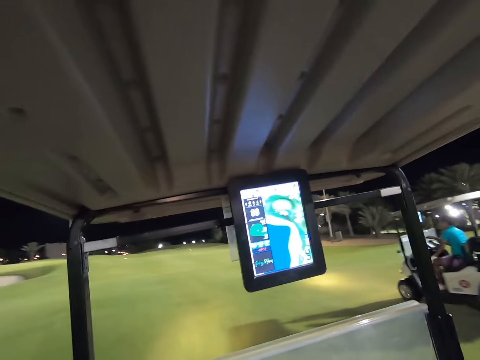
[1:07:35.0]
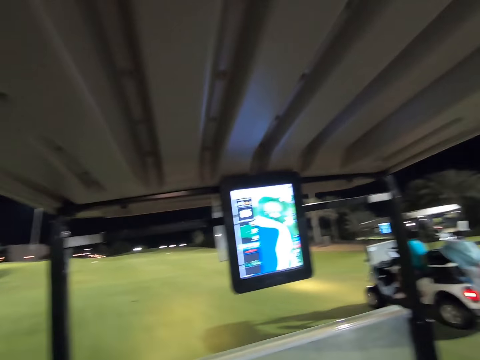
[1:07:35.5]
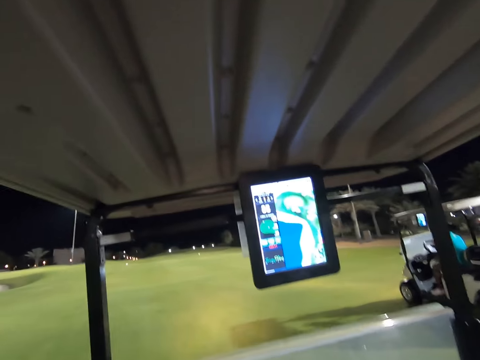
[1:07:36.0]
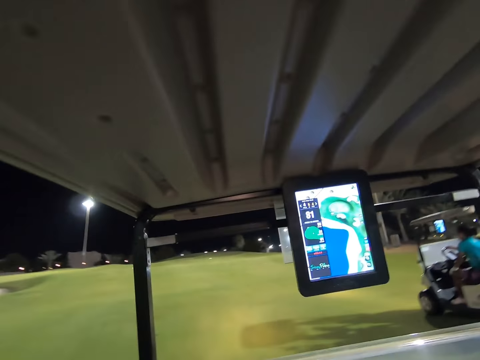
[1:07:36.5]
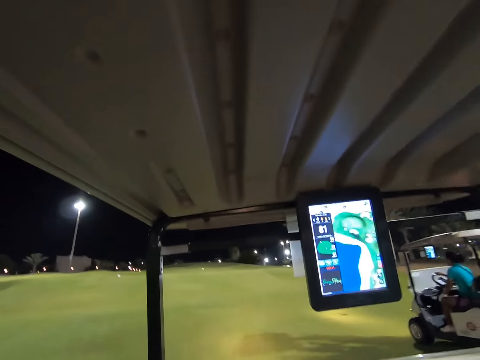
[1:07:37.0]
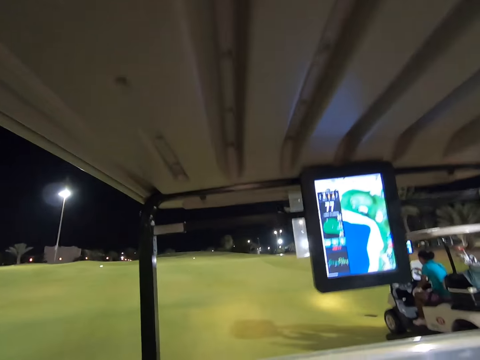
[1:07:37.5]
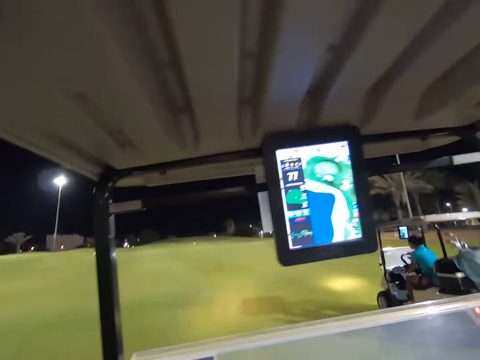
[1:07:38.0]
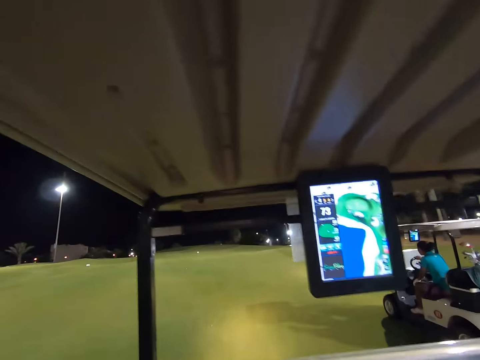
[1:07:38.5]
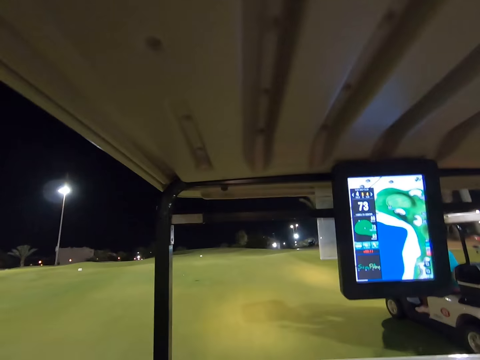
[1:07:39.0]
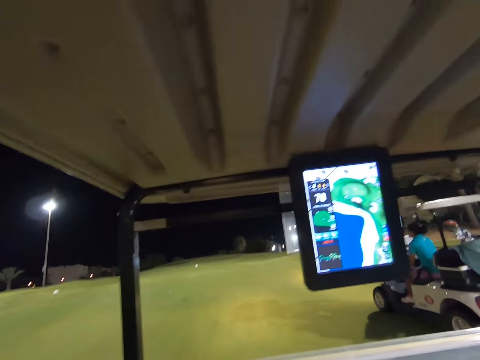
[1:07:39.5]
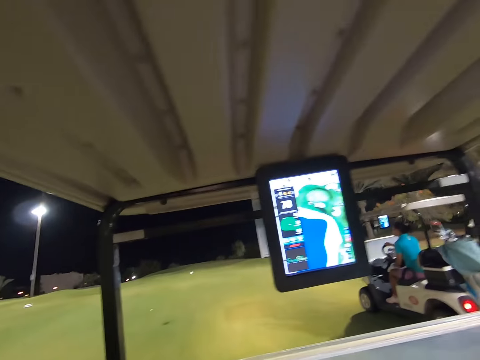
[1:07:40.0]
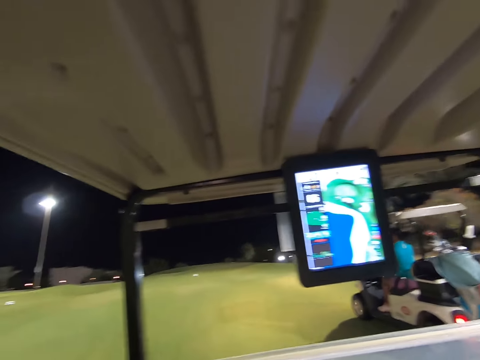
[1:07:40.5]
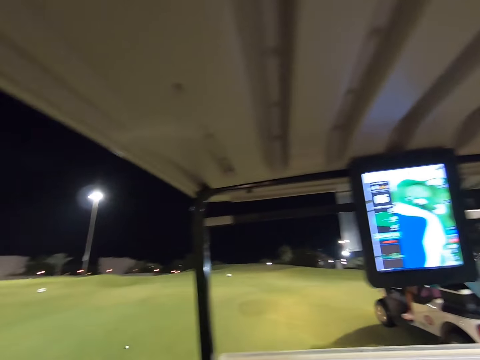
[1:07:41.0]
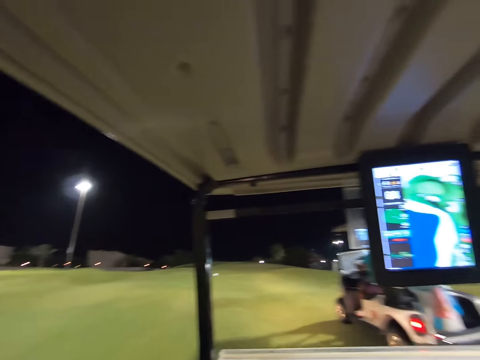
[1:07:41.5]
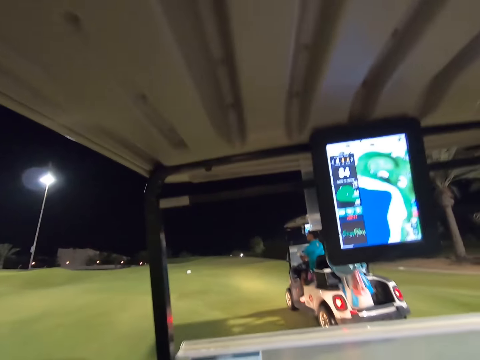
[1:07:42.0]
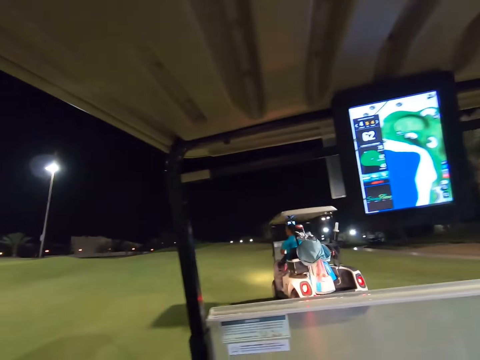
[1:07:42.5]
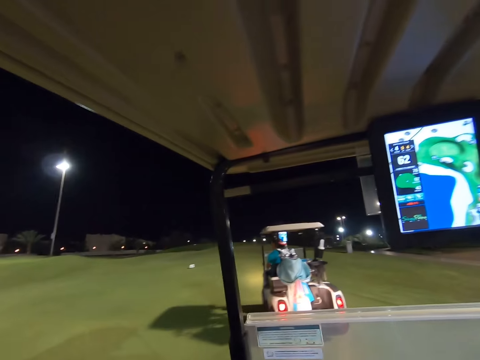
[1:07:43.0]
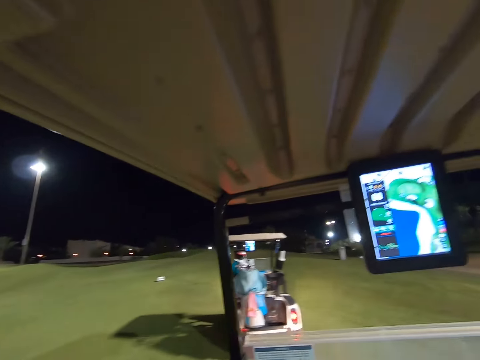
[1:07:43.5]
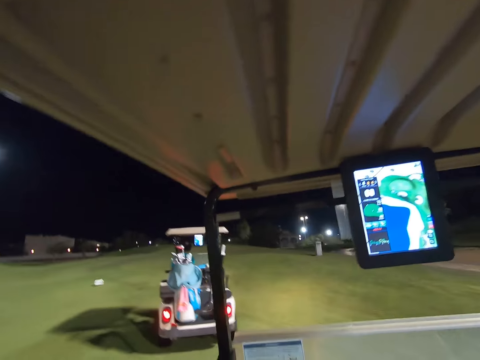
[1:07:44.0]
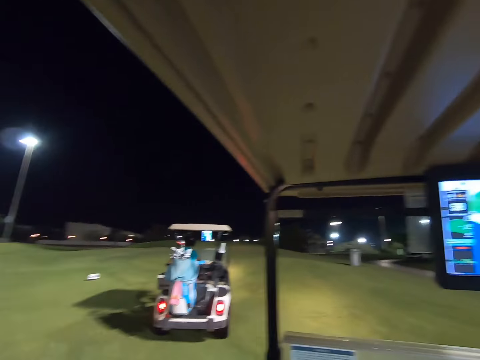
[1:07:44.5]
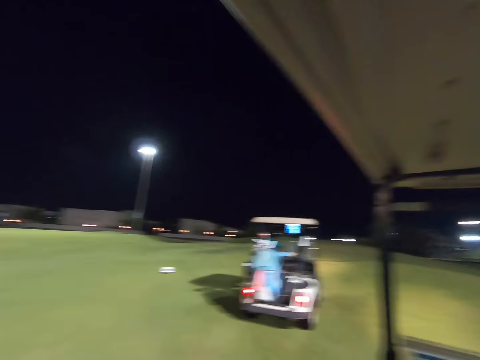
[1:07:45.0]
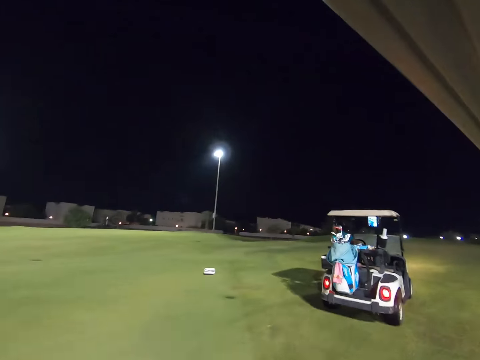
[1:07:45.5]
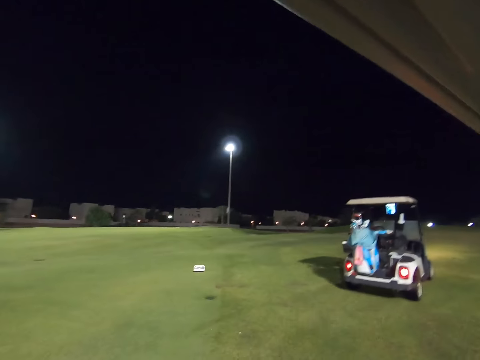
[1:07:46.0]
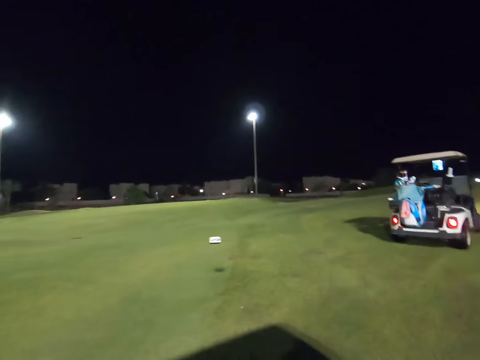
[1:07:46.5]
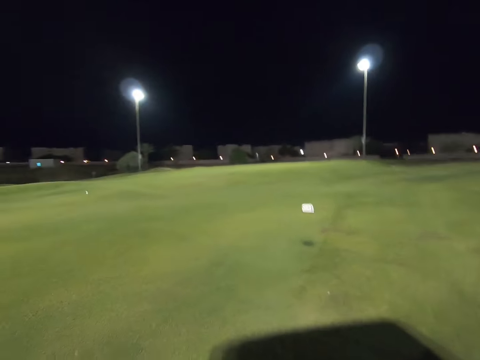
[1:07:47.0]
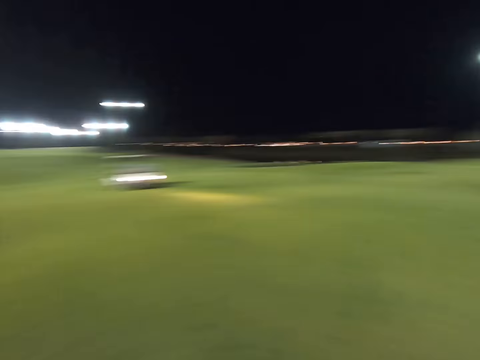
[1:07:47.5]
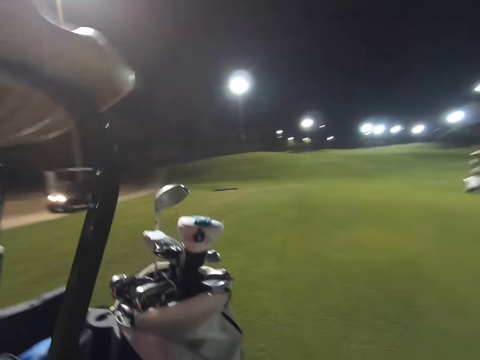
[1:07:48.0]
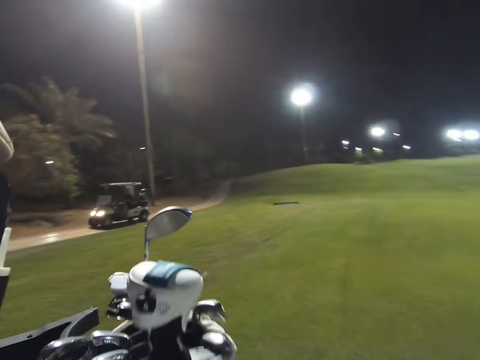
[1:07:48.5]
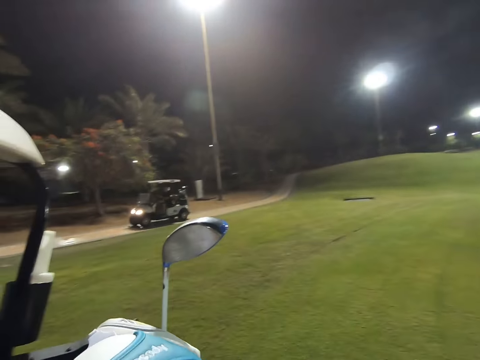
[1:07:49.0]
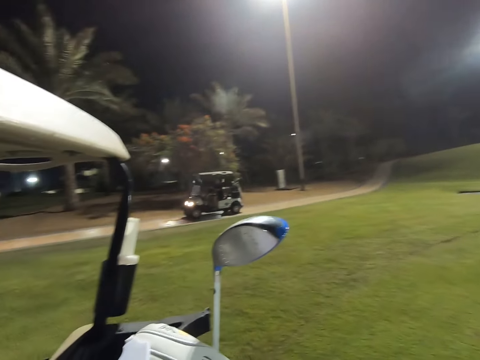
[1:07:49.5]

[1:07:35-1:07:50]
A woman drives past the camera wearer. The camera wearer stops the vehicle.

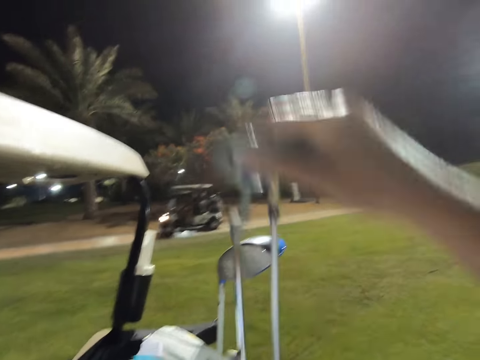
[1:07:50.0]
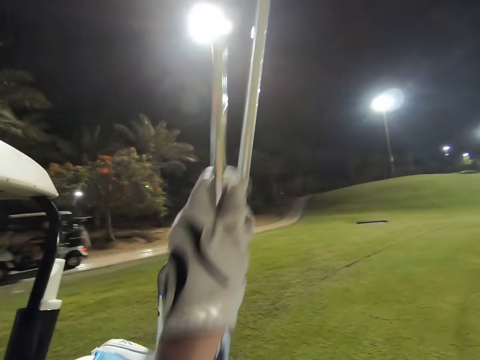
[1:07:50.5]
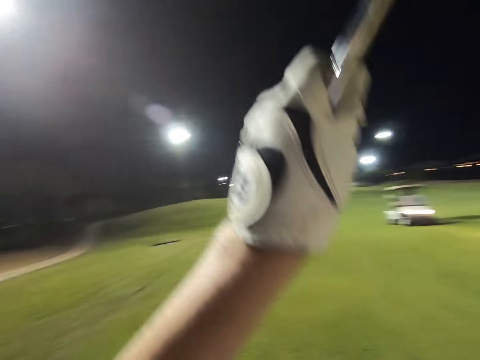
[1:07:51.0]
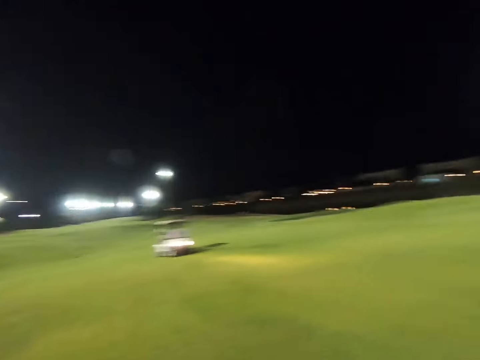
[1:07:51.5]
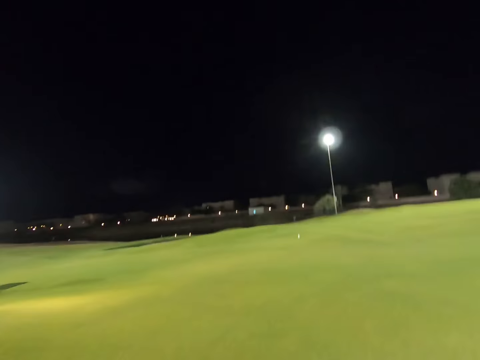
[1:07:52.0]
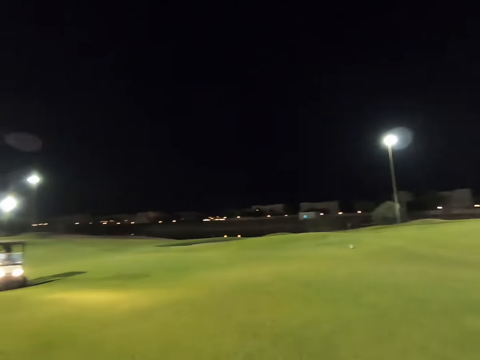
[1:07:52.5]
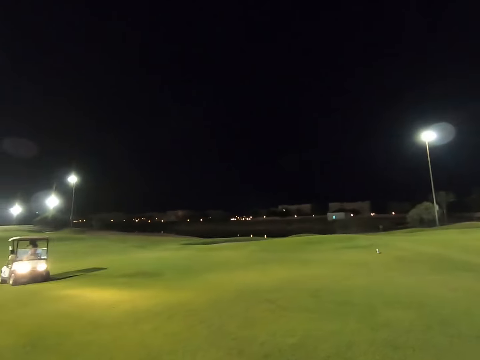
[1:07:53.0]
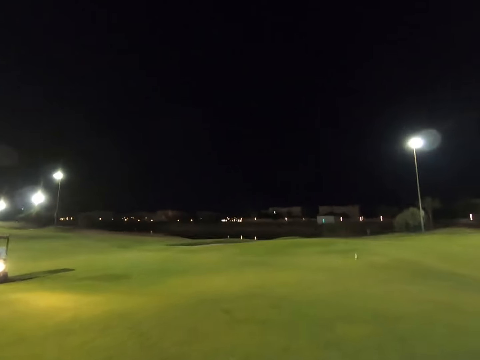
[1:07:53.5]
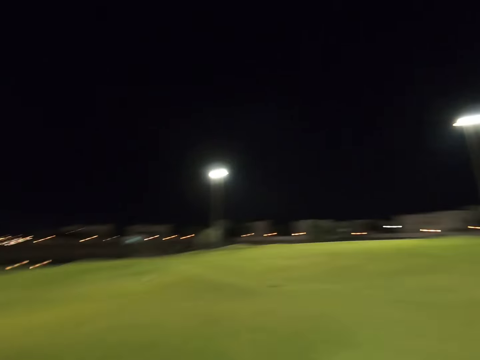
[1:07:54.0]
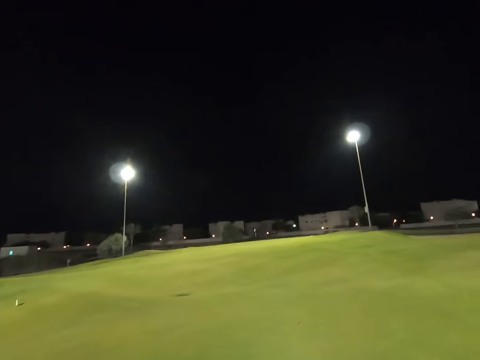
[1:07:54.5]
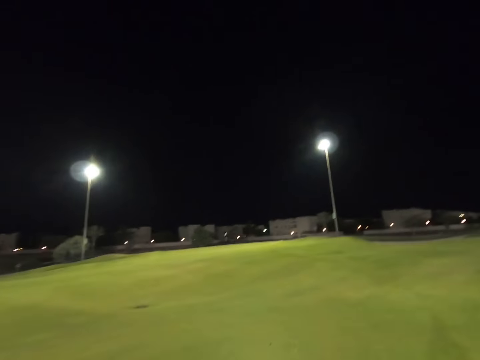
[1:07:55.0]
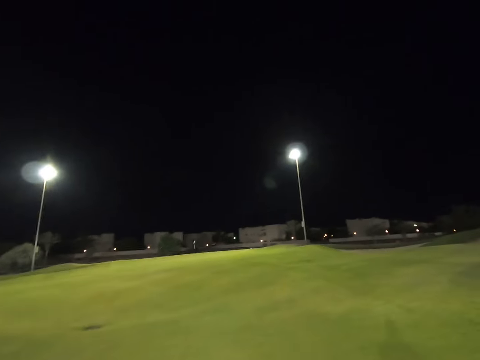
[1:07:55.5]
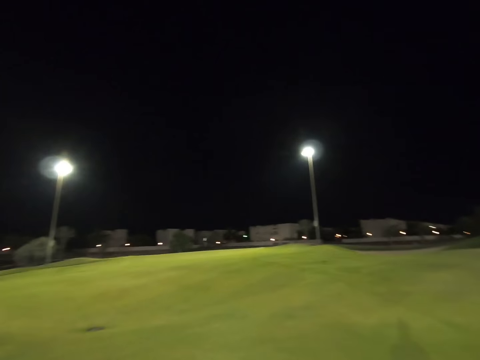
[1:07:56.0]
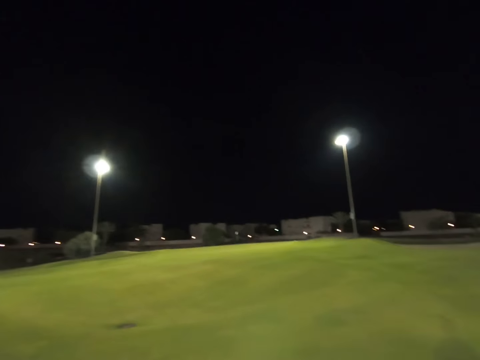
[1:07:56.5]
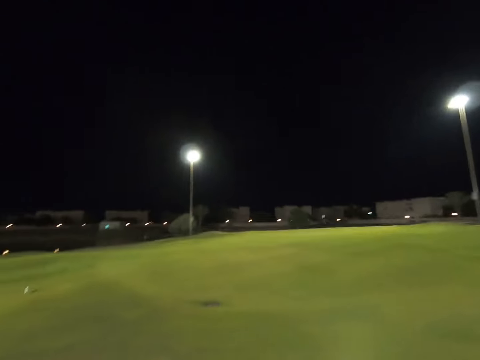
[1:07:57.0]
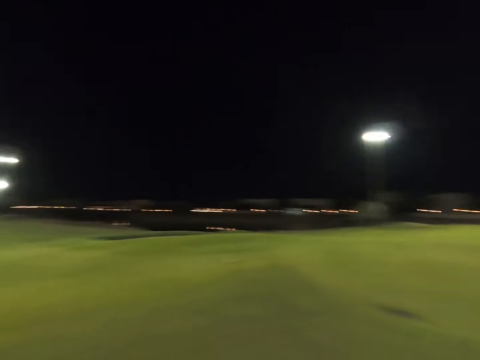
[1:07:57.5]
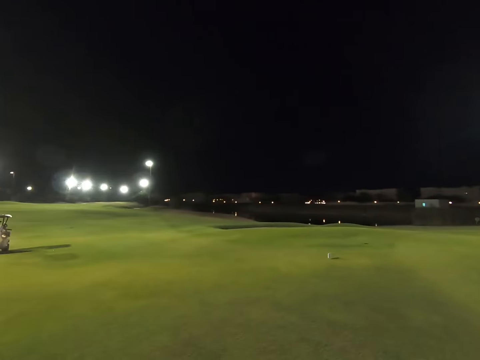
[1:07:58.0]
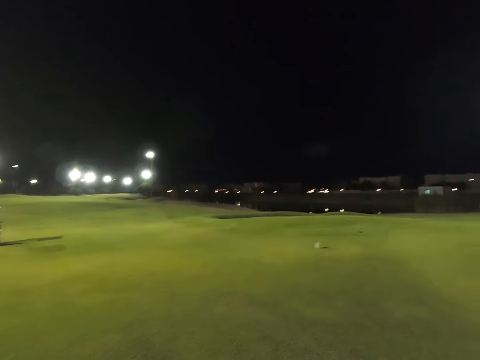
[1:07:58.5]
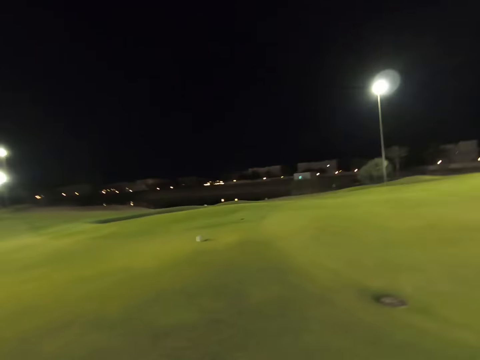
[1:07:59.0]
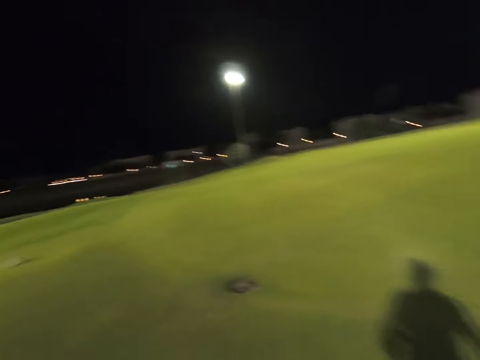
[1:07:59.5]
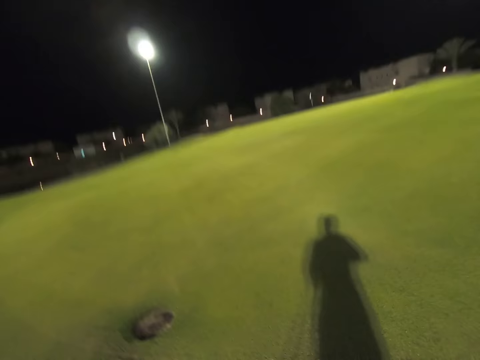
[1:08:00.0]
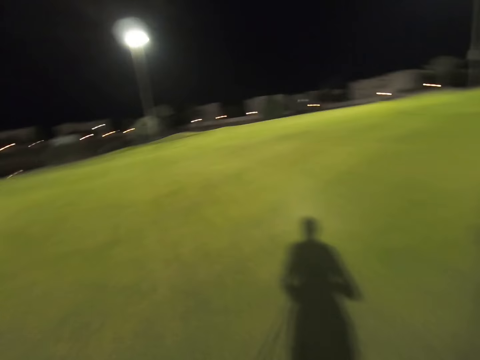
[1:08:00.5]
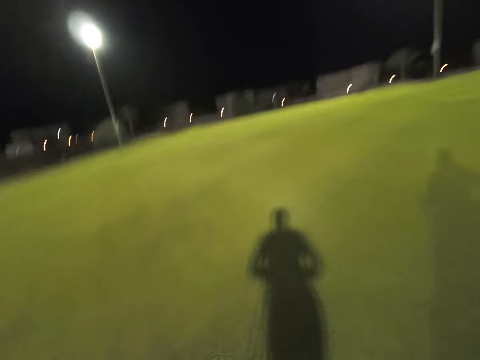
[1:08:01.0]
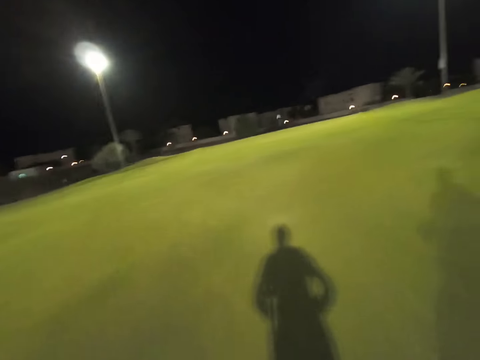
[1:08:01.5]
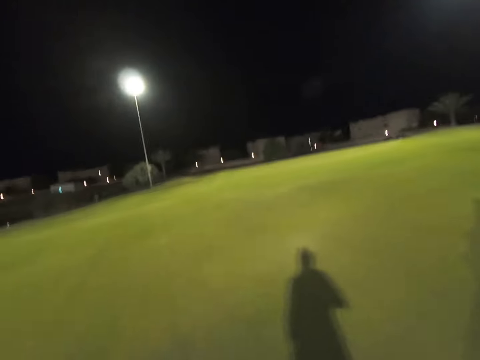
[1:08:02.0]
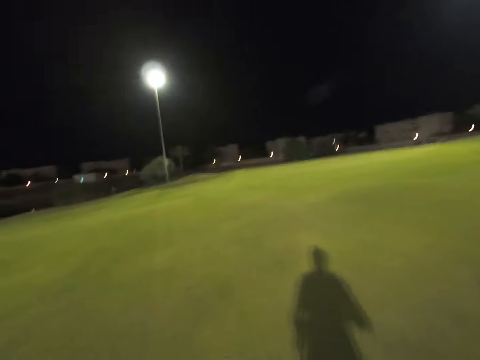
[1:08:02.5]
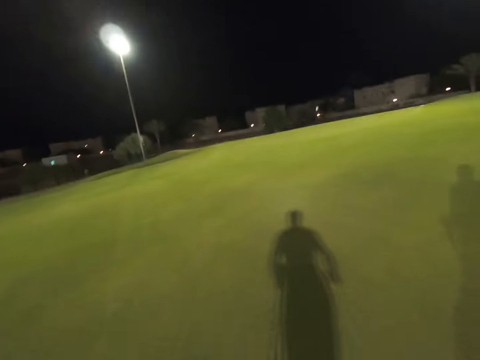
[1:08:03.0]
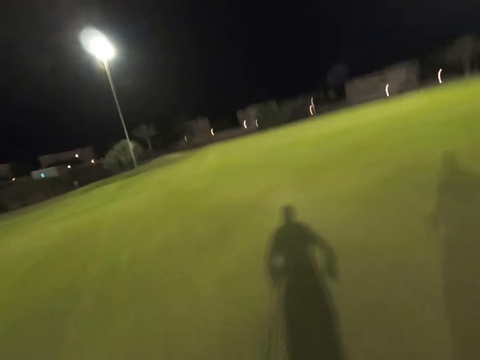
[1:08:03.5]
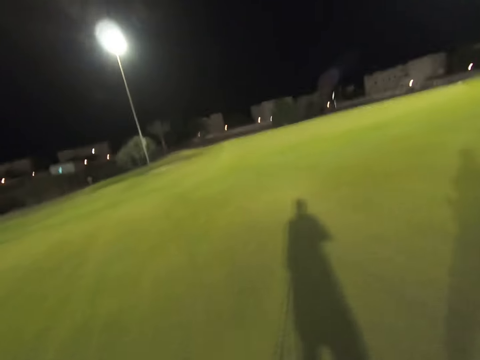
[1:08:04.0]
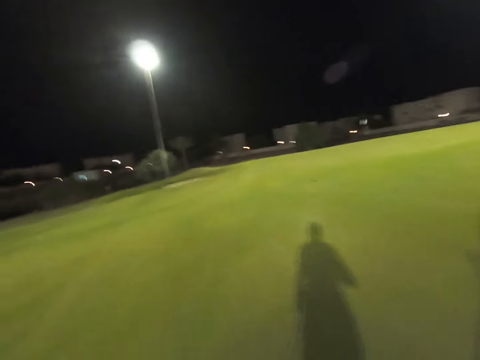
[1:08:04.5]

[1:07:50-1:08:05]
The camera wearer picks up the golf club from the vehicle. They walk on the field. They run across the golf course.
